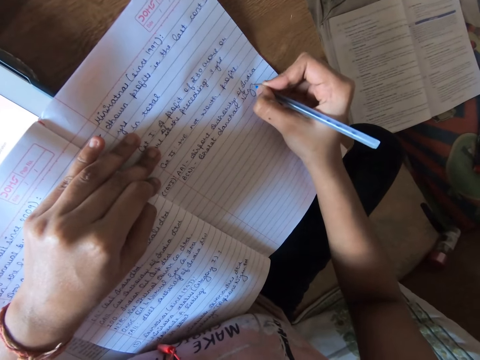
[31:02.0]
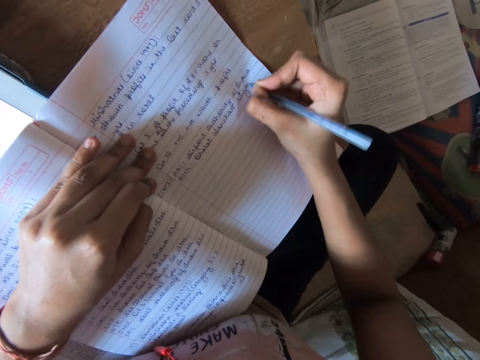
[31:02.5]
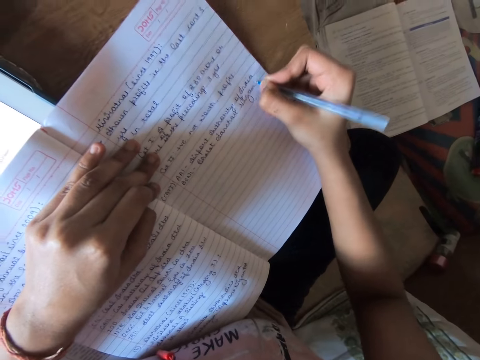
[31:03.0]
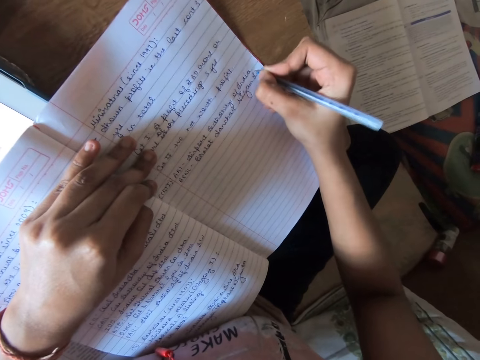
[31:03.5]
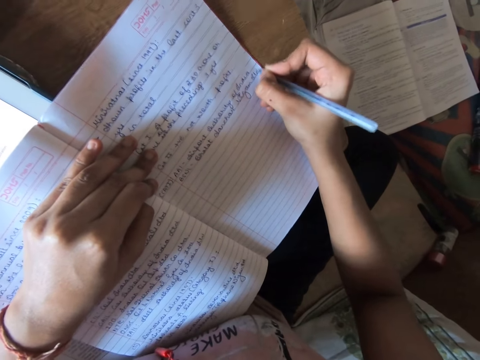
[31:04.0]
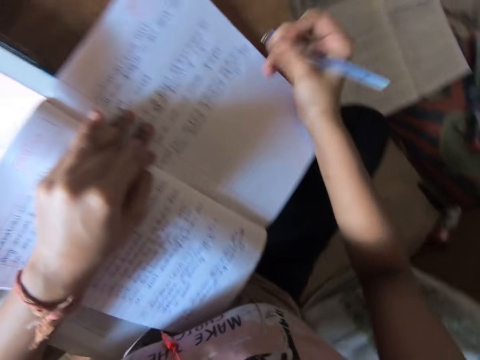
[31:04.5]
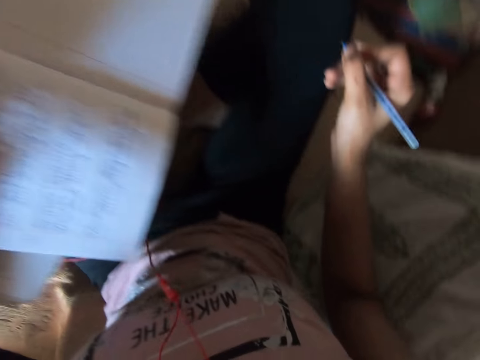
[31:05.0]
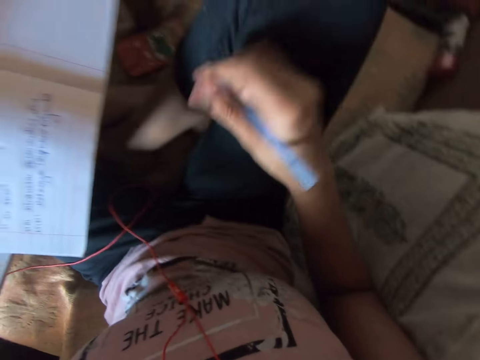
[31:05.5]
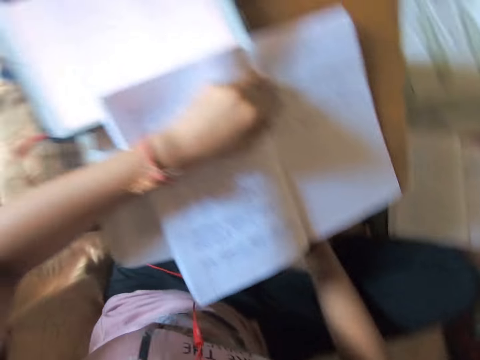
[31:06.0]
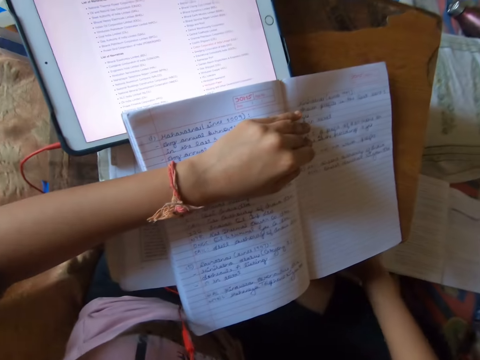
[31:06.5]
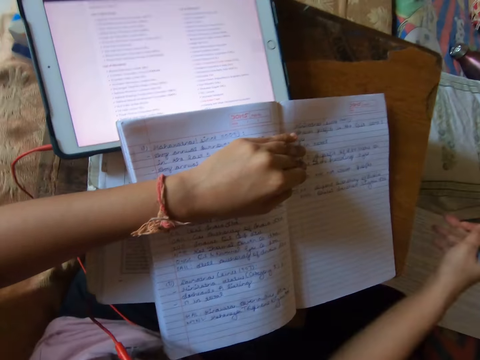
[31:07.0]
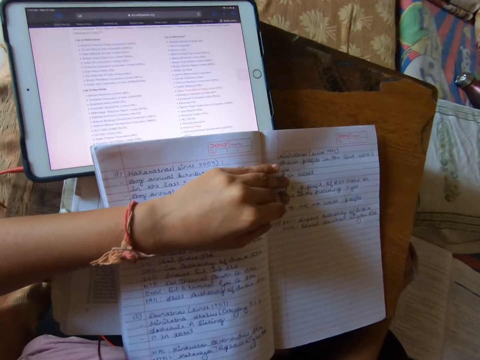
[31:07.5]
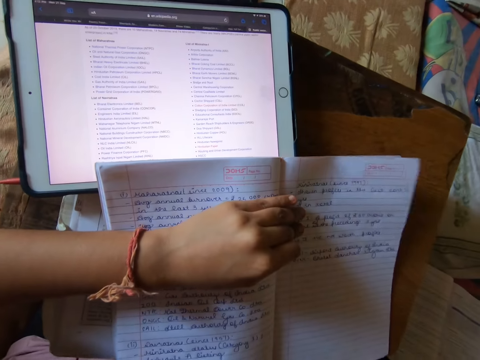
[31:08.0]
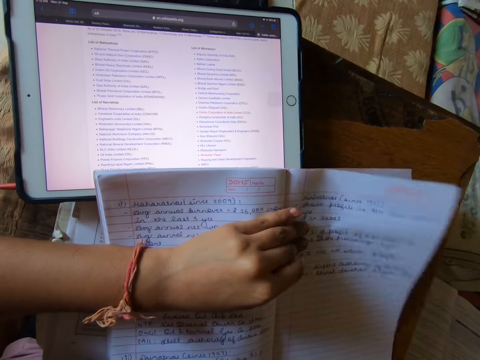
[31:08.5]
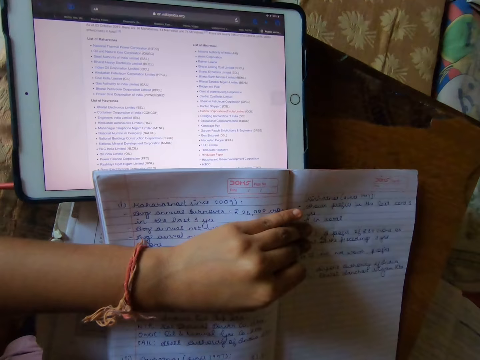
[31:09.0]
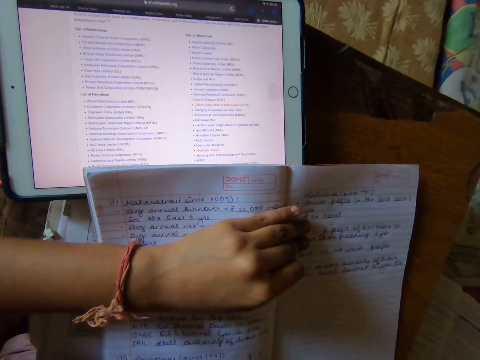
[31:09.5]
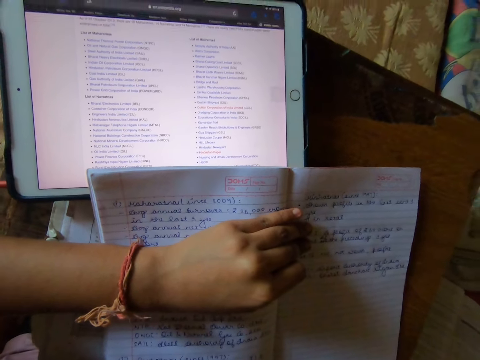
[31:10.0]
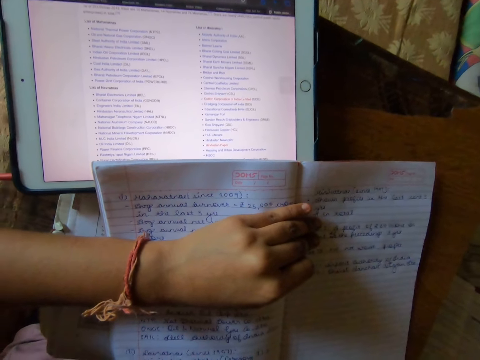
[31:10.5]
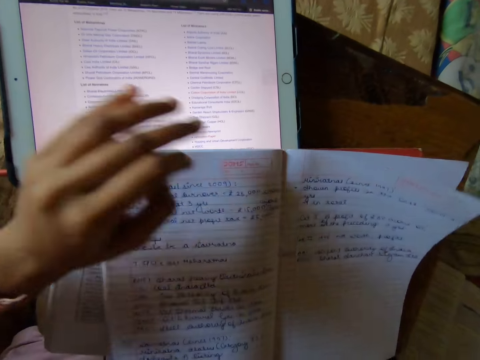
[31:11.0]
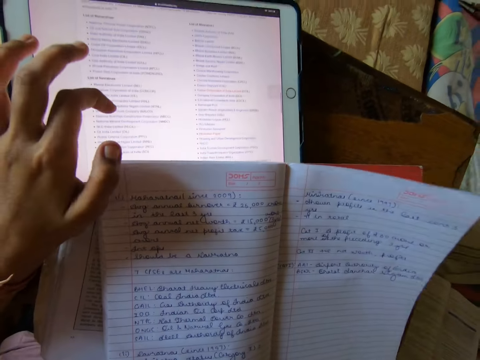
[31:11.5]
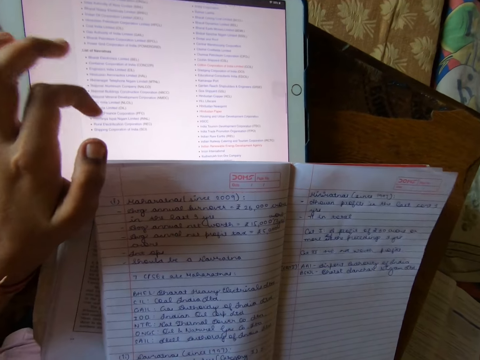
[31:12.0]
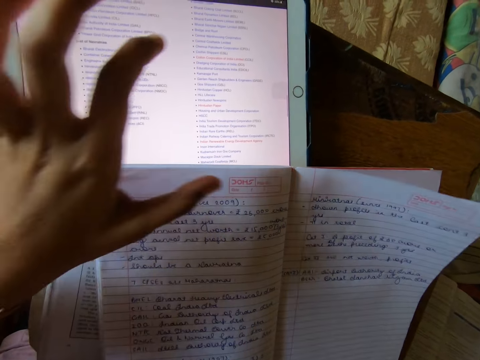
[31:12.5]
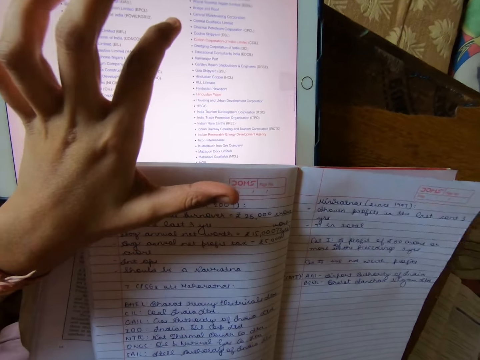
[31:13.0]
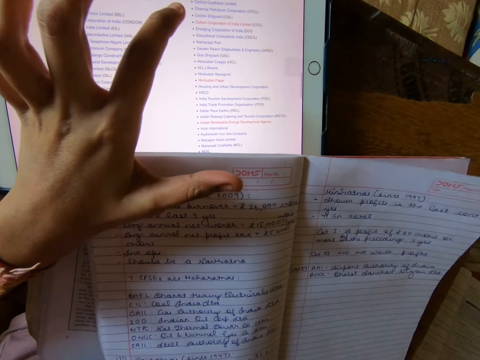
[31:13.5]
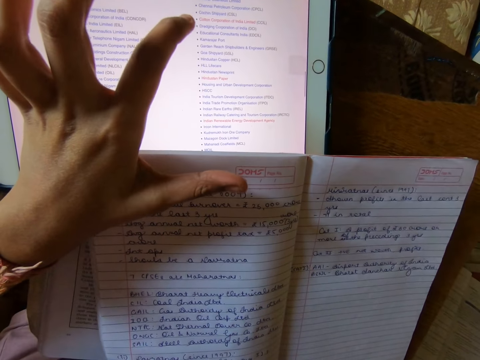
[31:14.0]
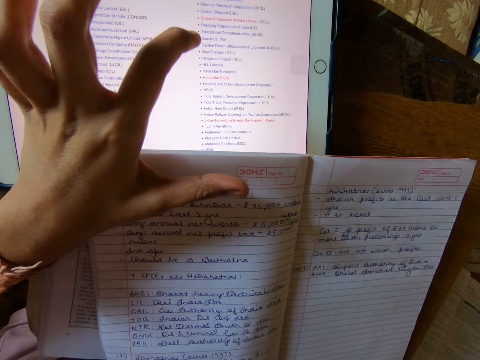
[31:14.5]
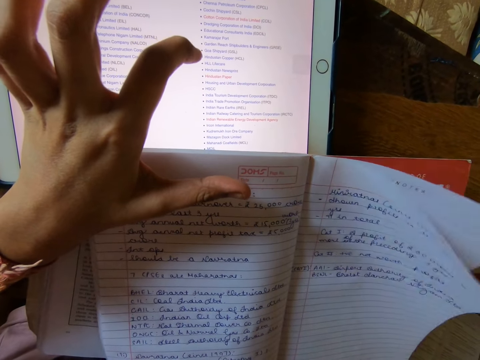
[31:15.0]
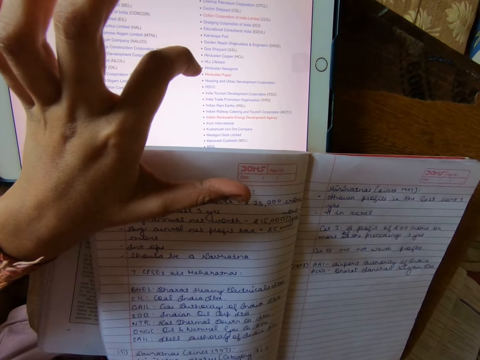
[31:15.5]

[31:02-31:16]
The camera wearer adjusts her position. They read information on the tablet. They scroll through the tablet. They read information on the tablet.

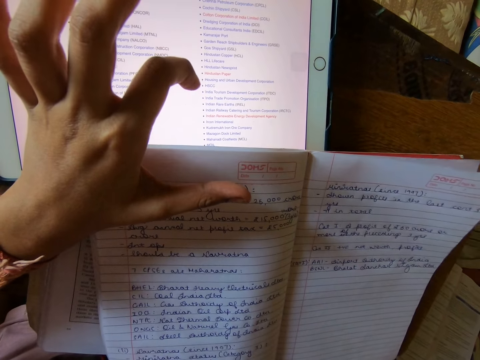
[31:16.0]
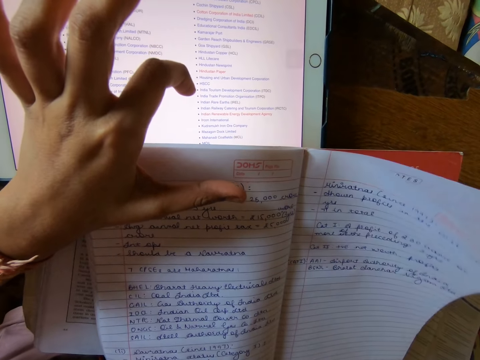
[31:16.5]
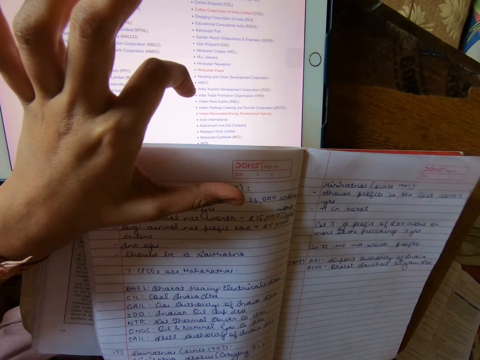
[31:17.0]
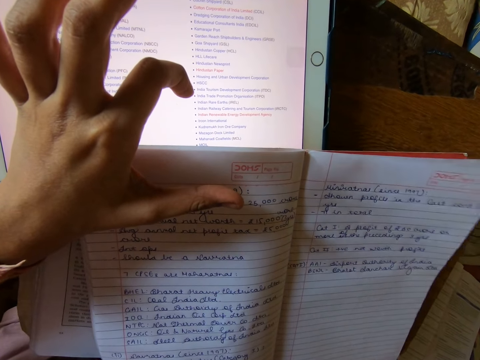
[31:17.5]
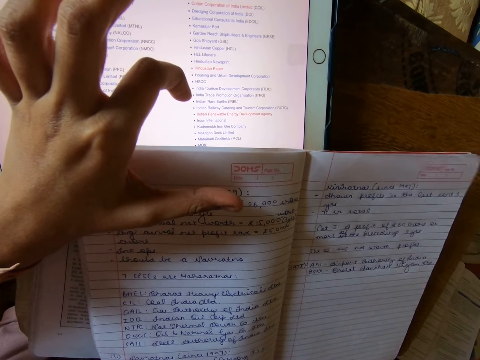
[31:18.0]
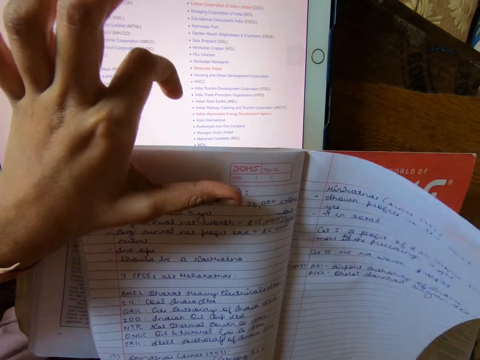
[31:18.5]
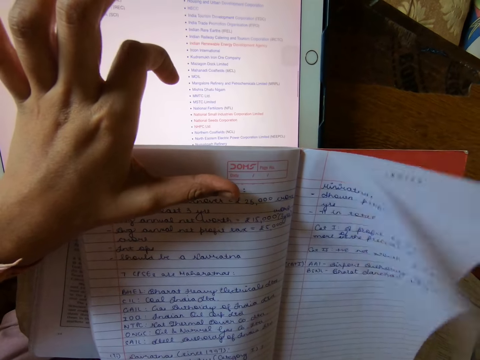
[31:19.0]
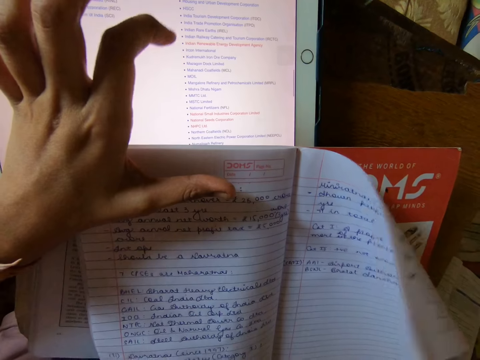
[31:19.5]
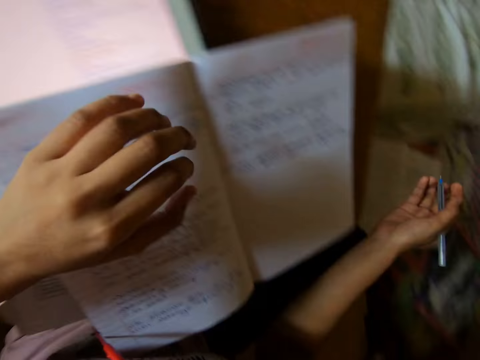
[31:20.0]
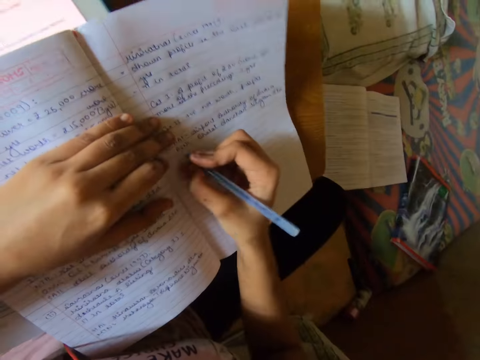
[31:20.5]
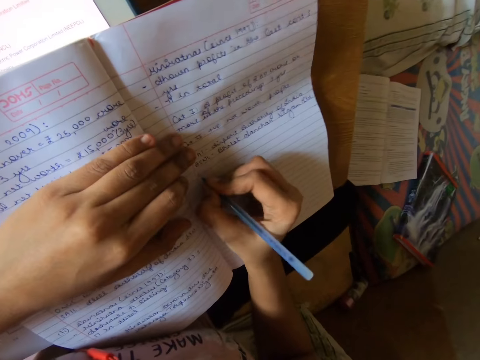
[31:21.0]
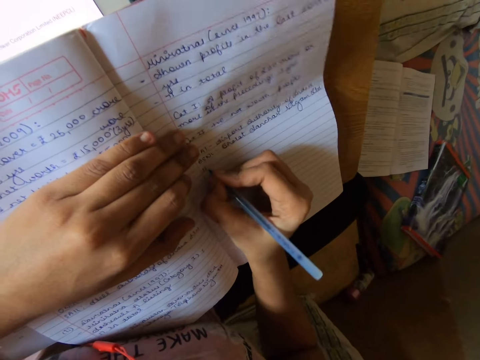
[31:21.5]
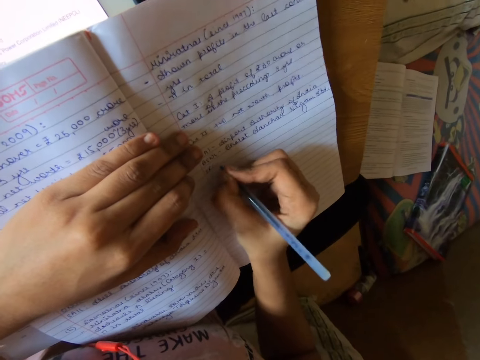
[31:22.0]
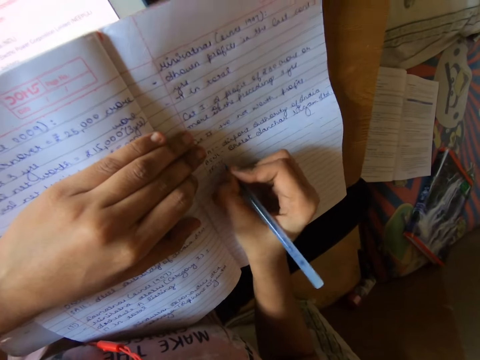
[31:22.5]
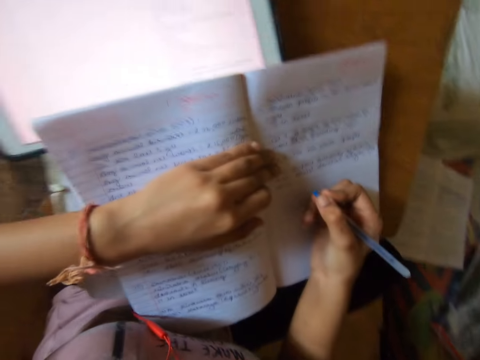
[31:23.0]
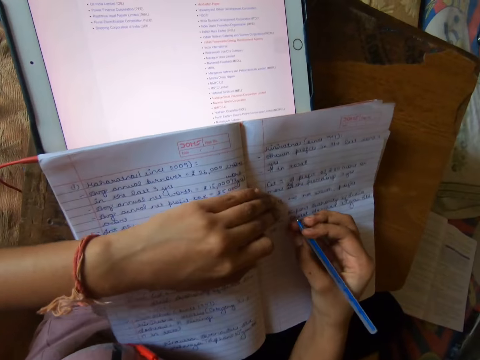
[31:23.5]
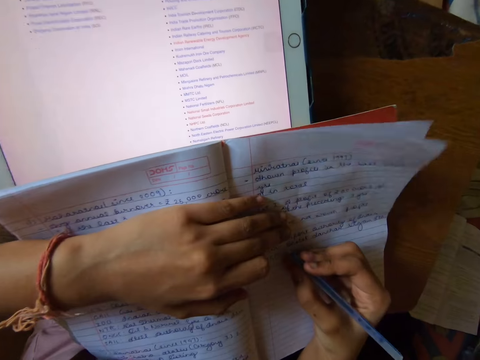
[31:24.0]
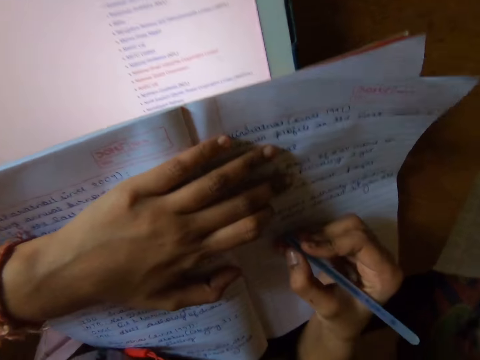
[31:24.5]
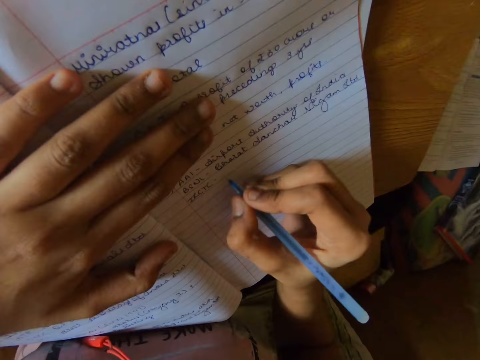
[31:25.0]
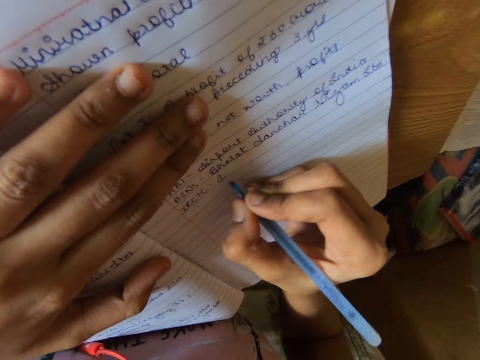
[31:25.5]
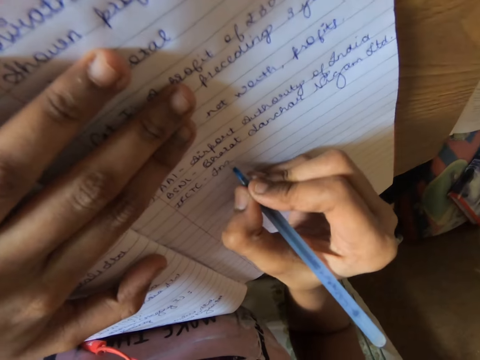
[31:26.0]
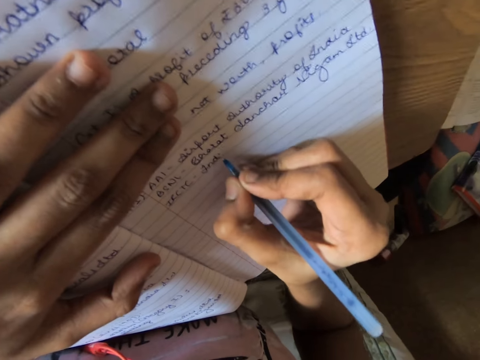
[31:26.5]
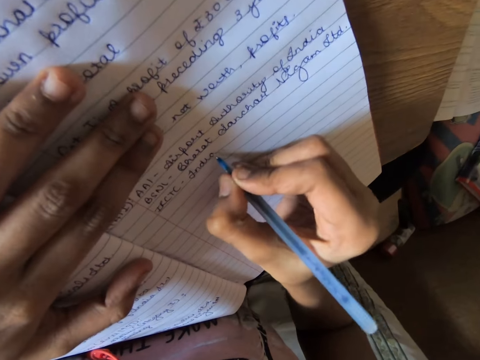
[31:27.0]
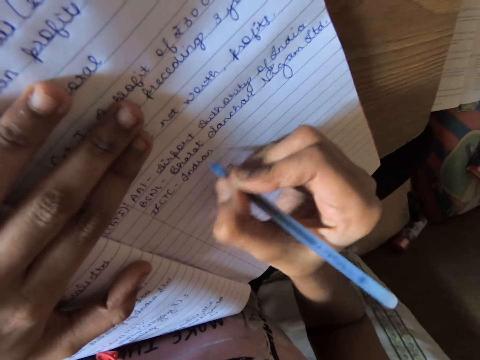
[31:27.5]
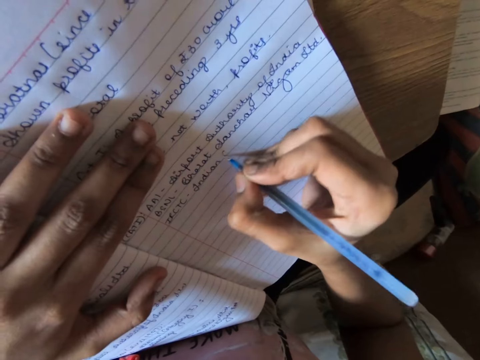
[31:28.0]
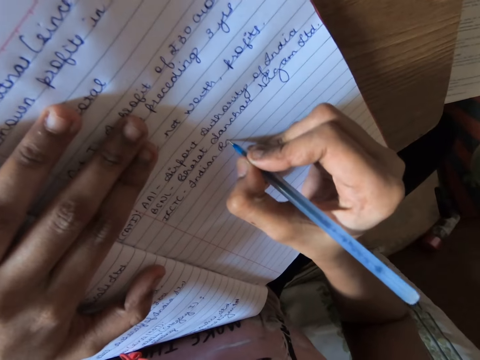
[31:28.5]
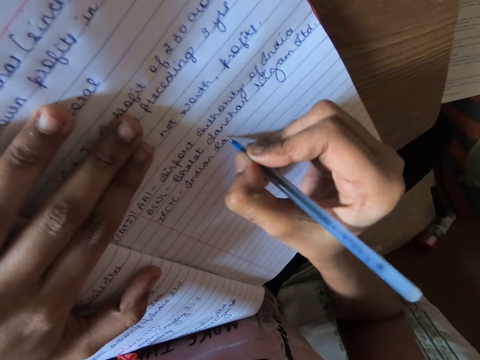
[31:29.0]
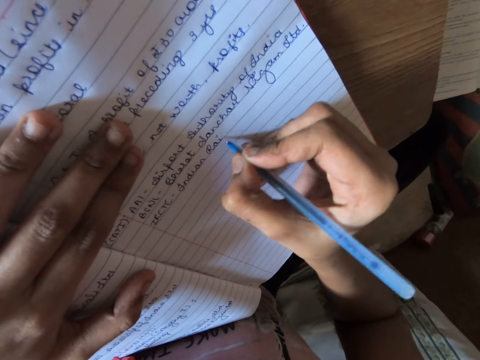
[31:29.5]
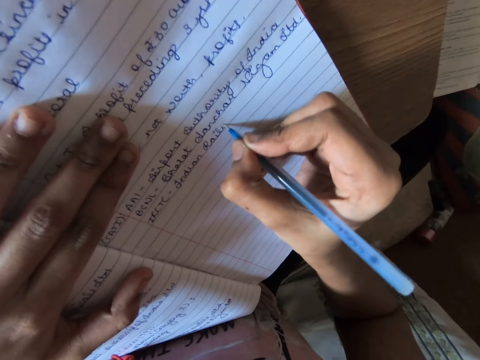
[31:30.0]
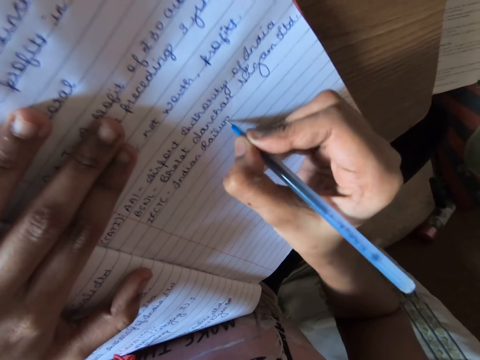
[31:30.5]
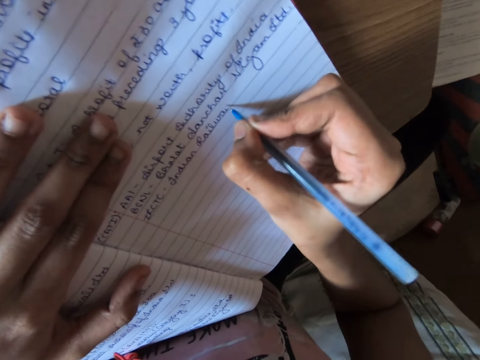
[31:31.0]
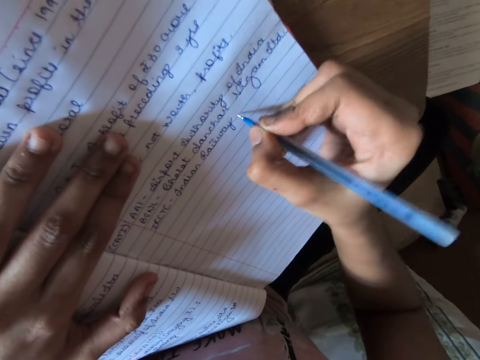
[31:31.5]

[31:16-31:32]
The camera wearer scrolls through the tablet. They read information on the tablet. They write on the book with the pen. They adjust the book. They look at the tablet. They write on the book with the pen.
